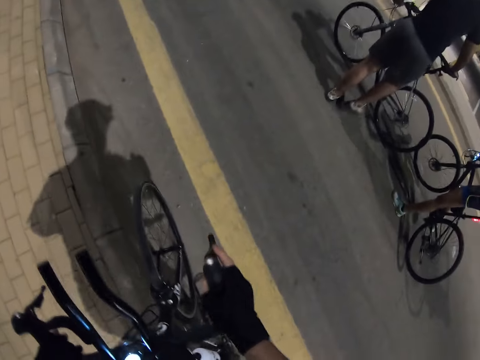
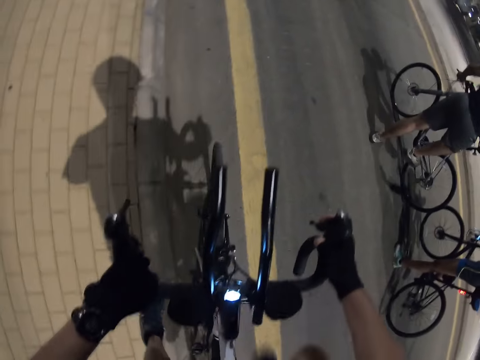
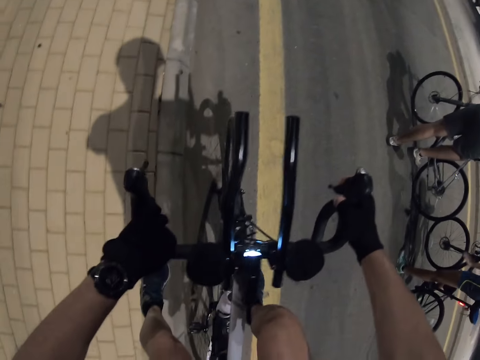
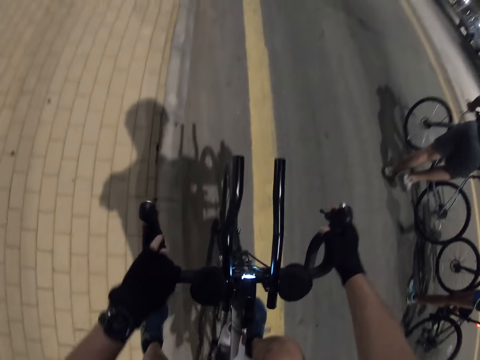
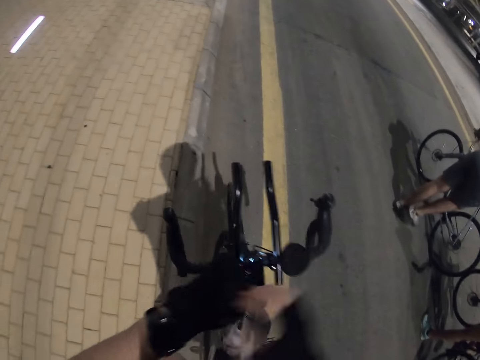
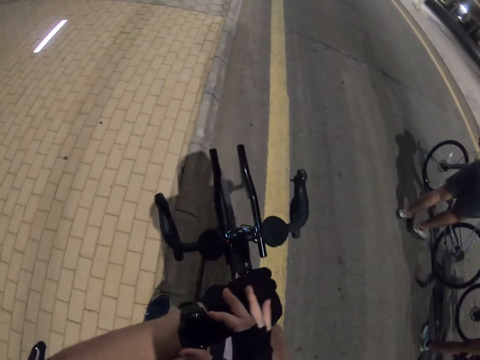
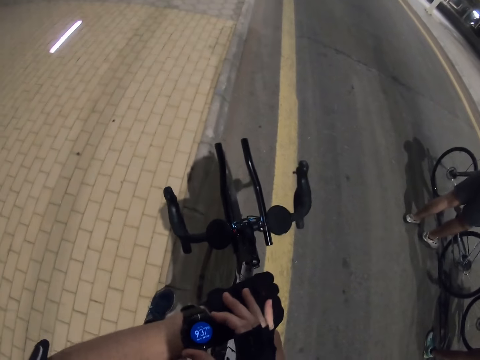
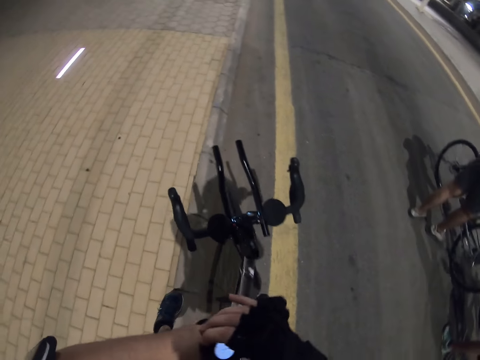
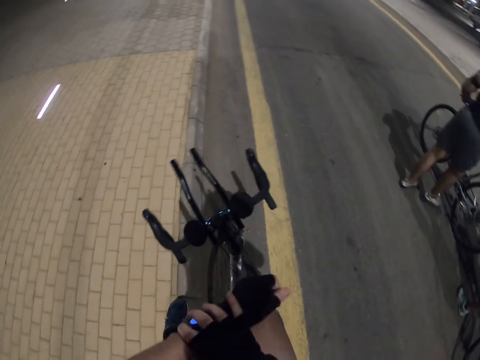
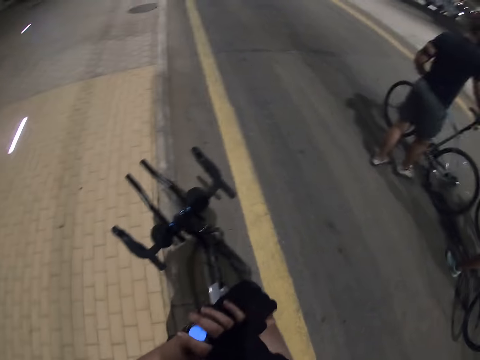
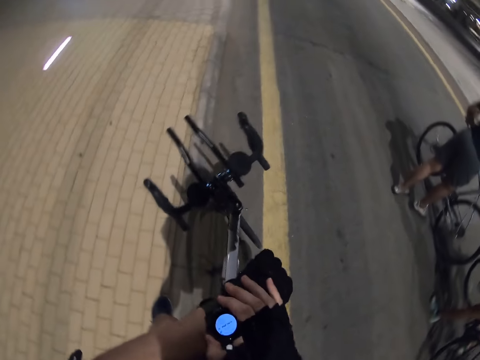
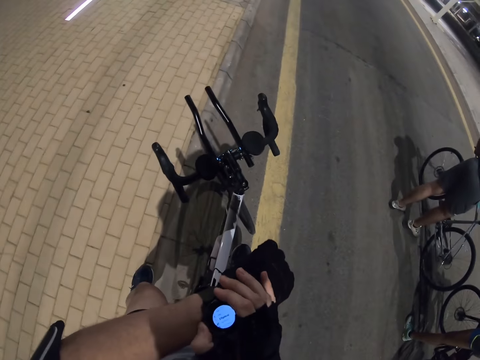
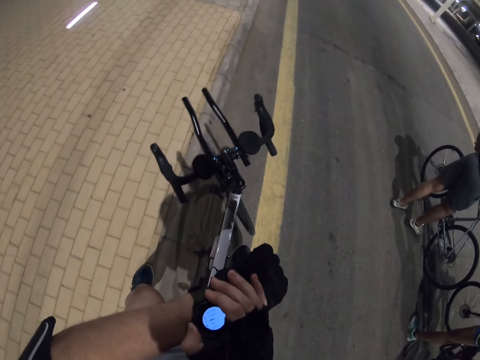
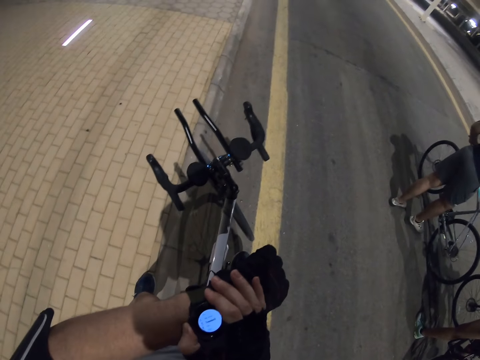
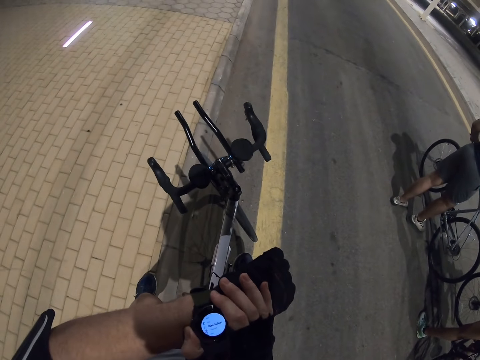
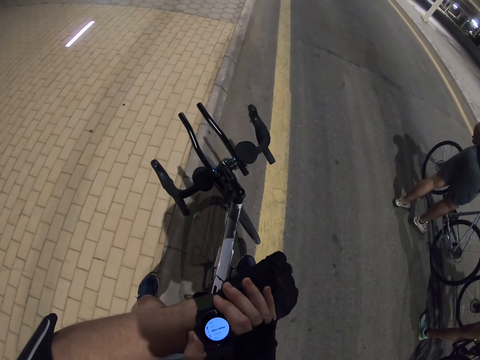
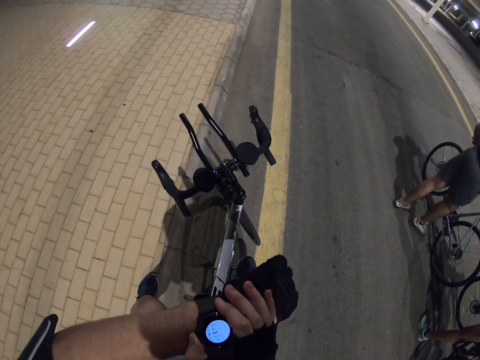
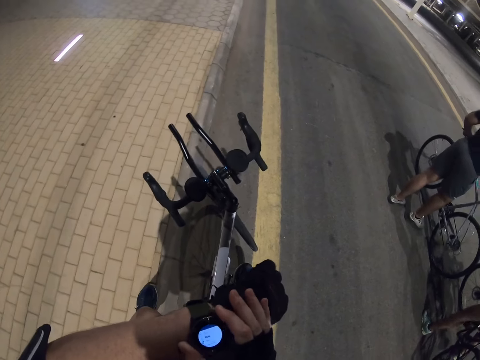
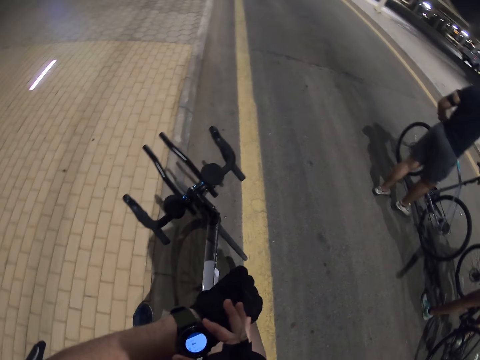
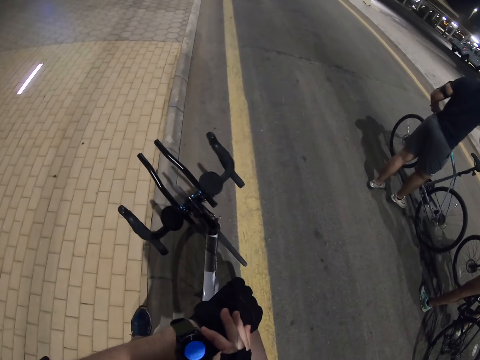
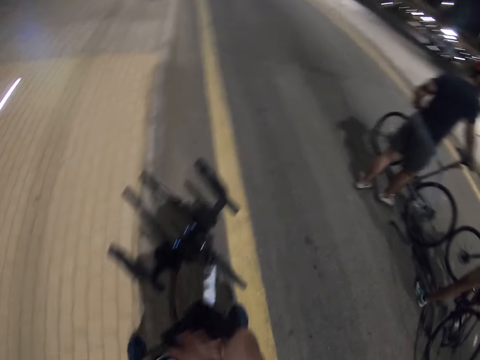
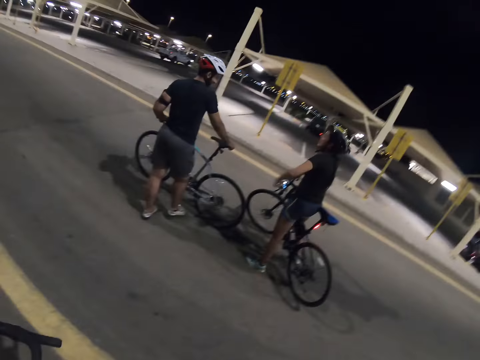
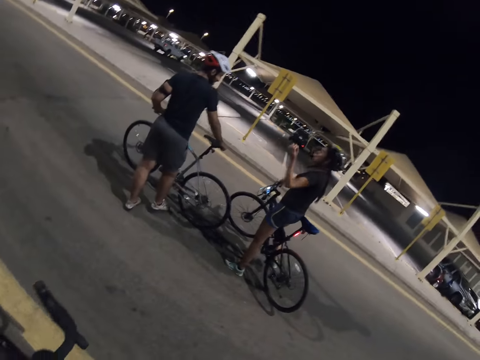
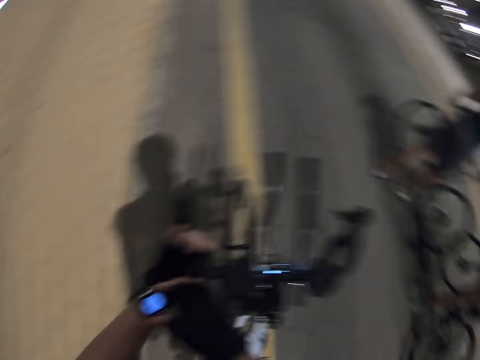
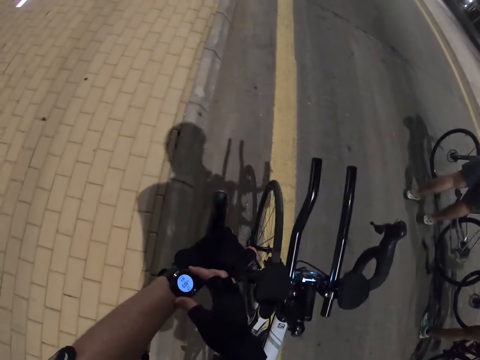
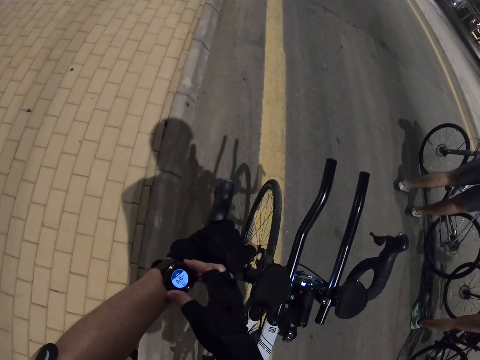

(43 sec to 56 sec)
The camera wearer holds both handle bars. He gets on the bike and touches the bicycle's arm. He steps on the right pedal. He presses his phone or watch. He looks at his phone. He looks at a person and another person.

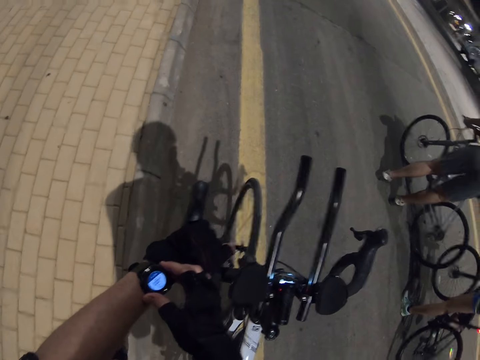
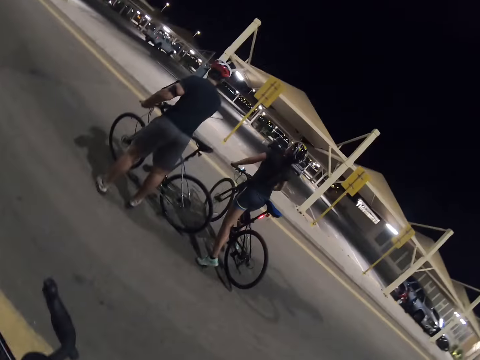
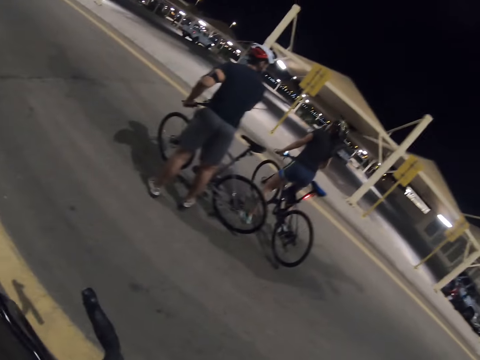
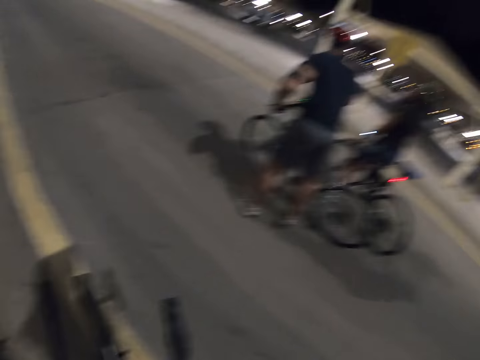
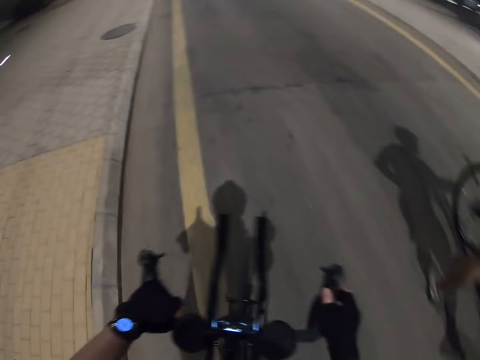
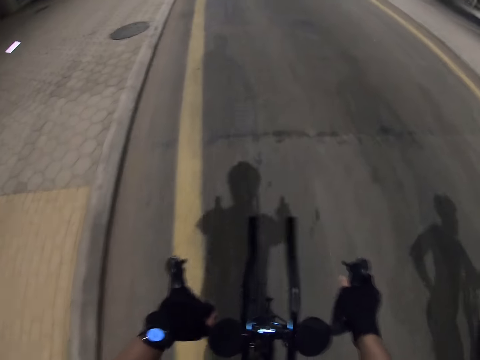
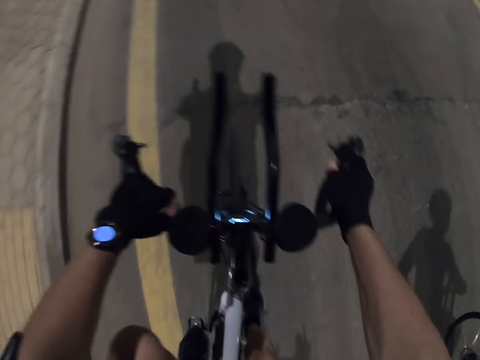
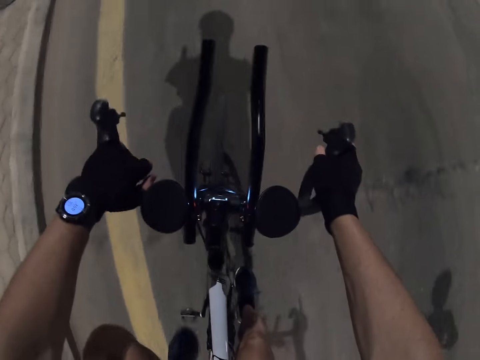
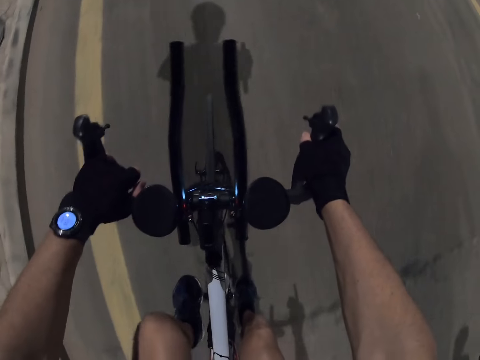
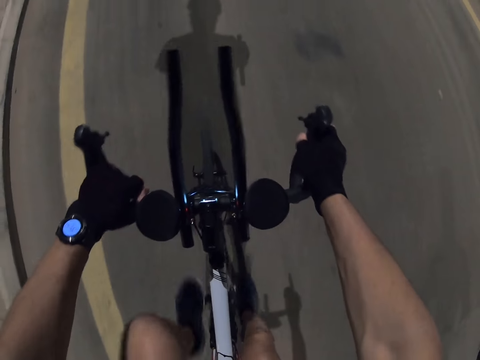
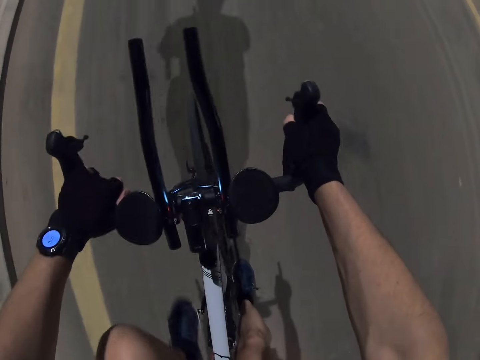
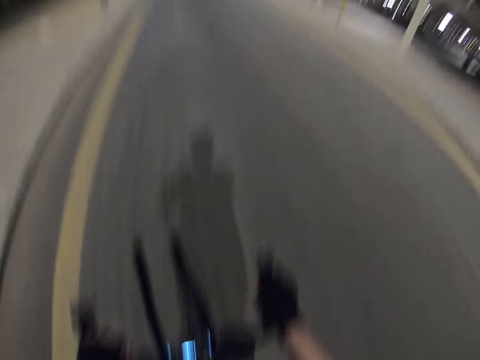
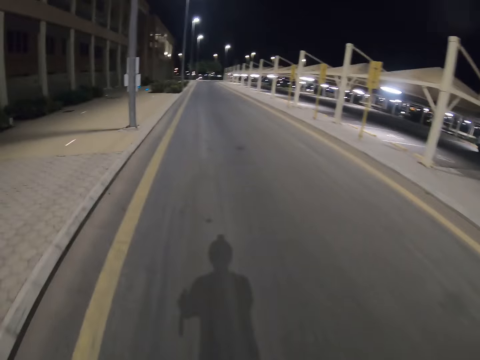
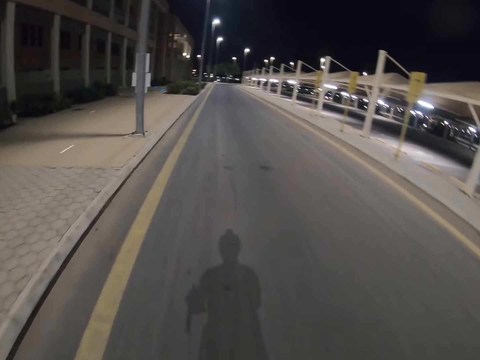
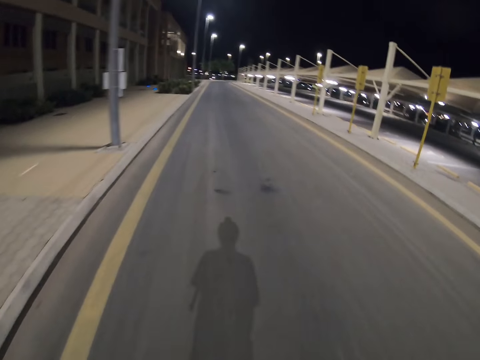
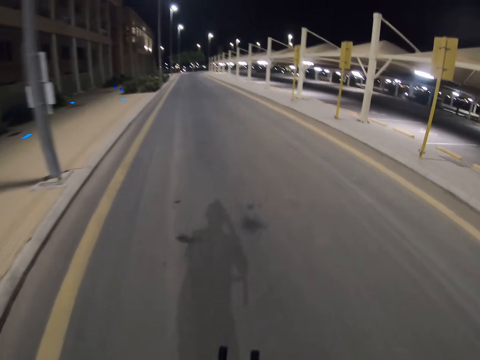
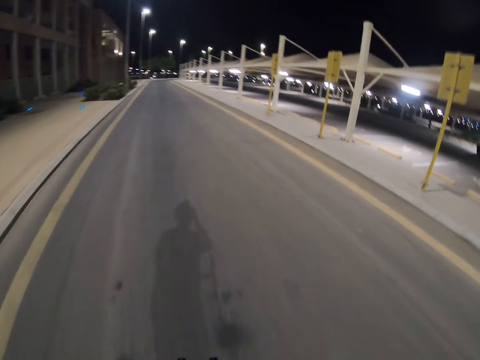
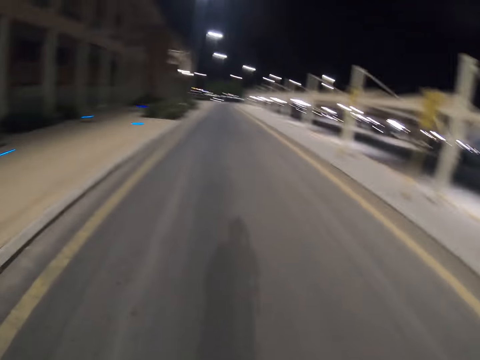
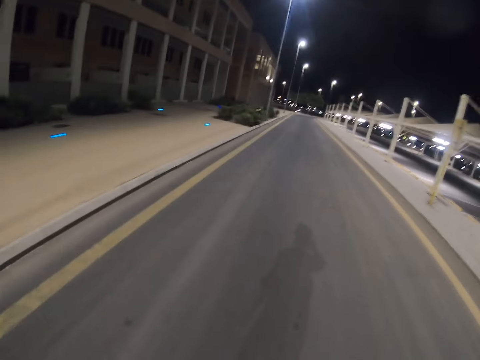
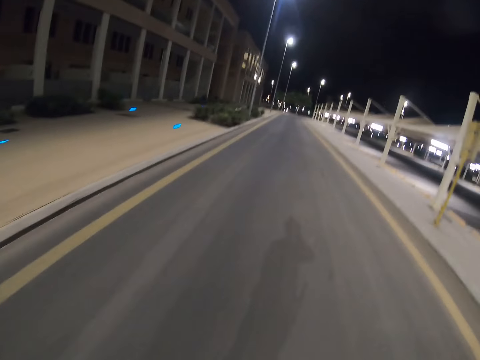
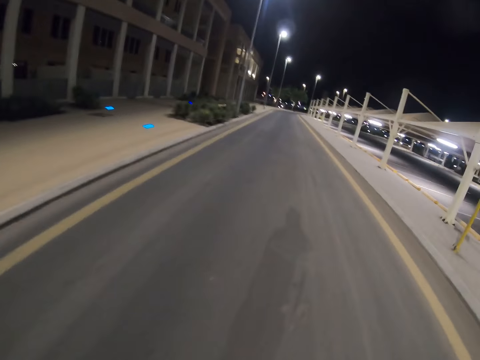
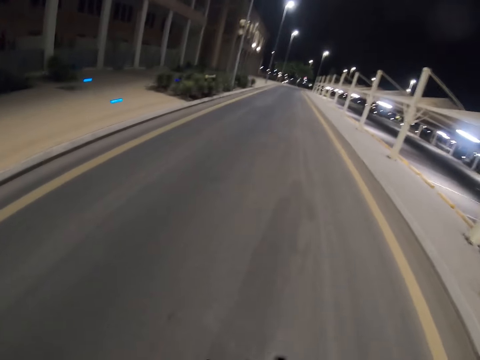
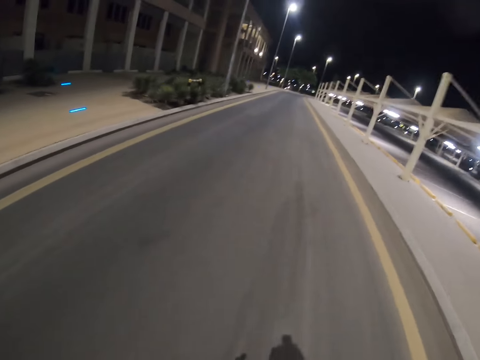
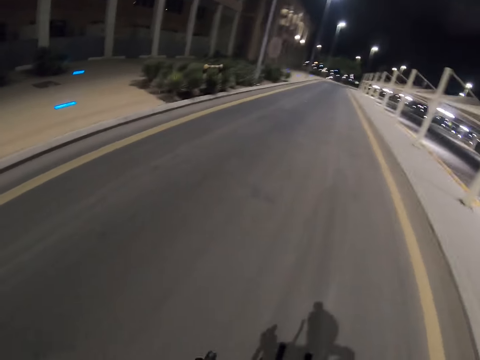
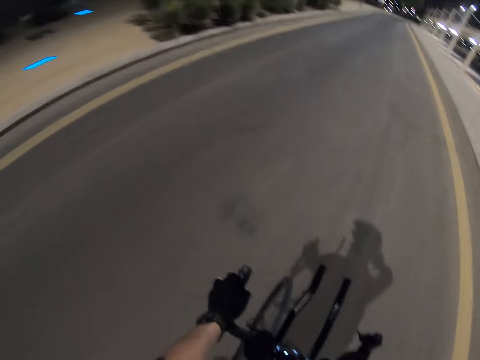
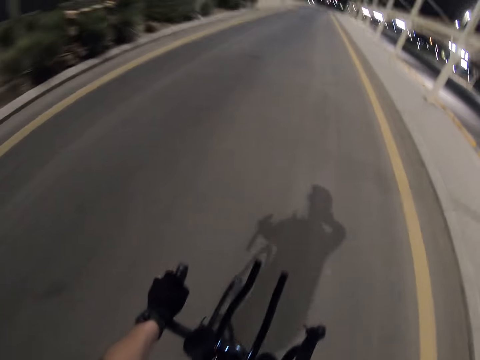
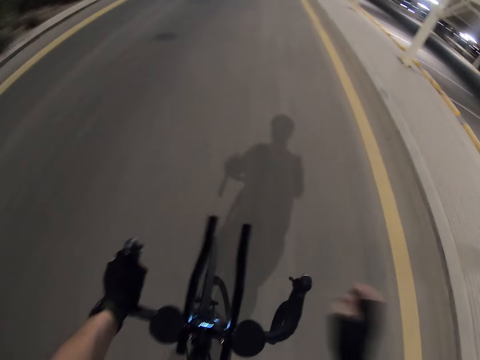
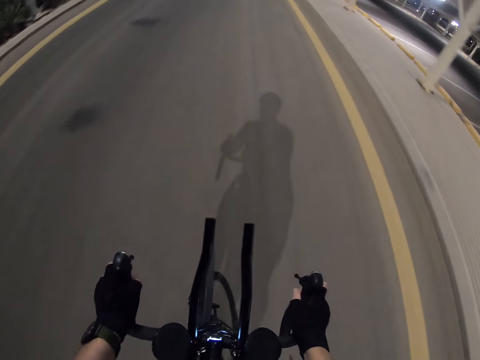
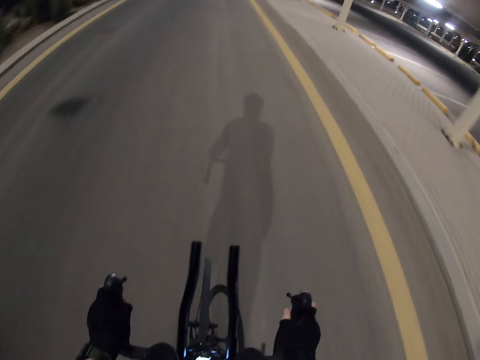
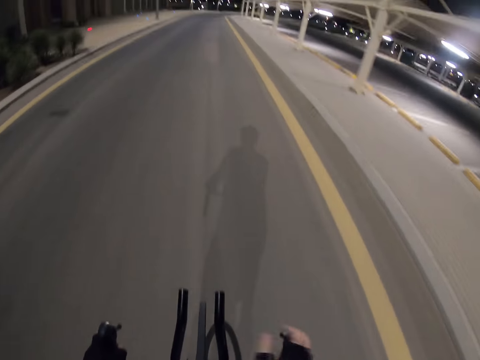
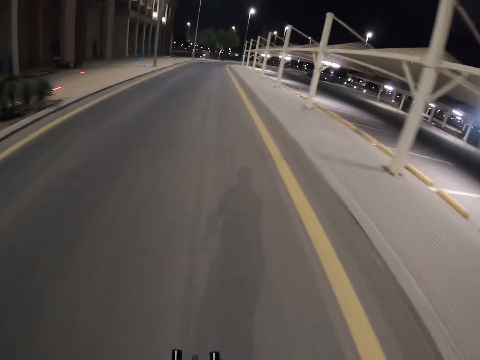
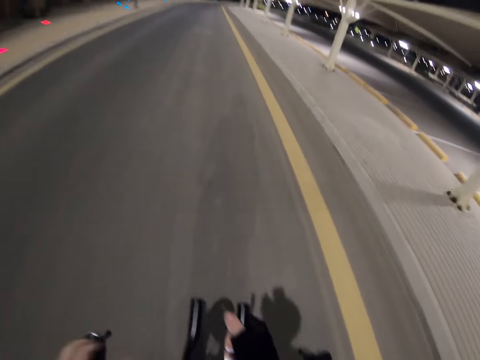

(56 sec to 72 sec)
The camera wearer presses the watch. He looks at the person and the other person. He rides the bicycle. He puts his right hand on the handle.
